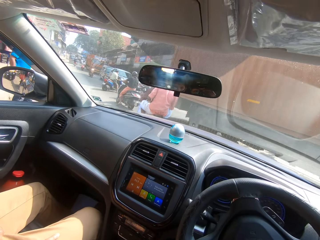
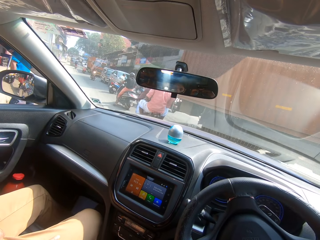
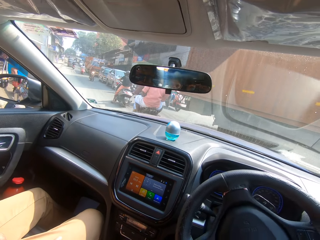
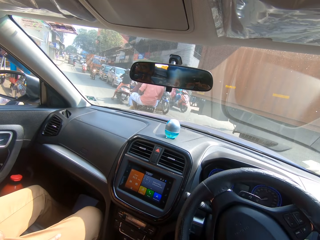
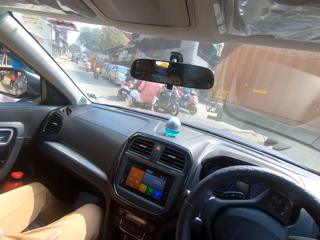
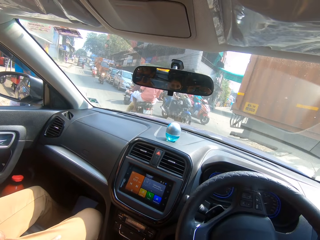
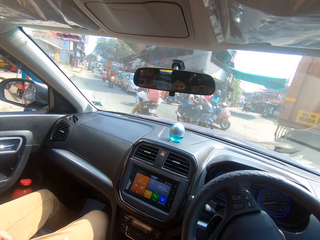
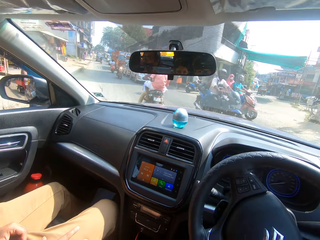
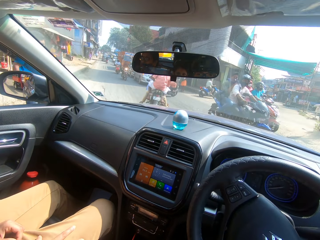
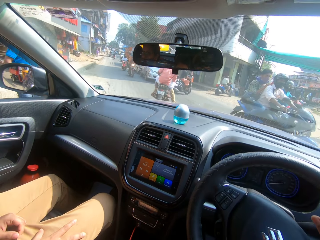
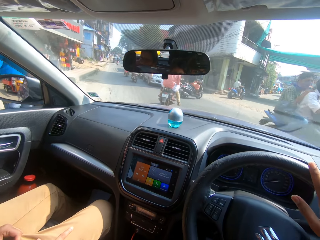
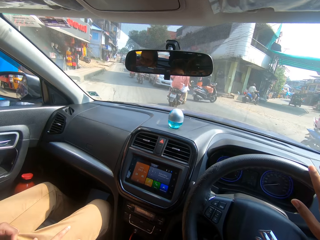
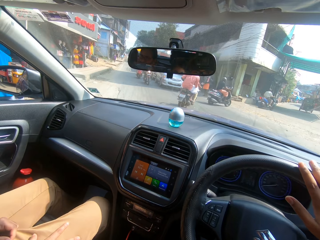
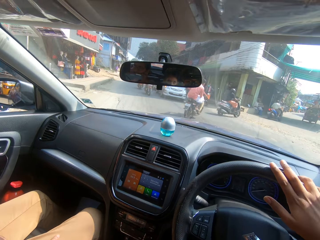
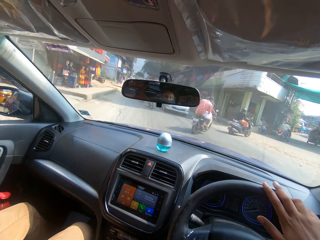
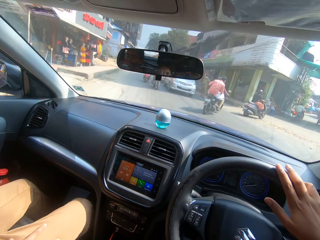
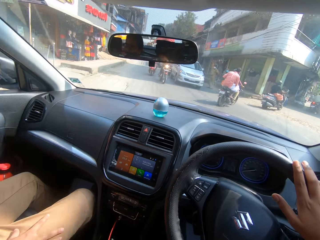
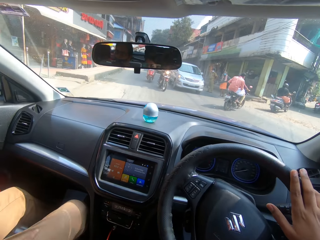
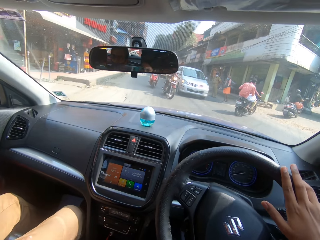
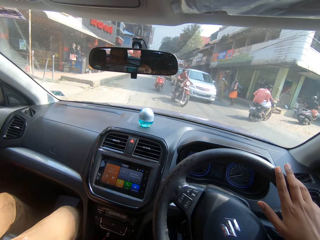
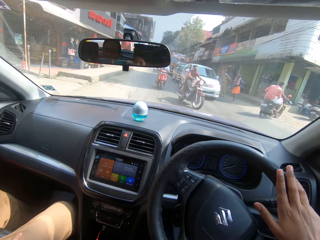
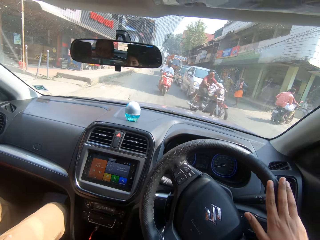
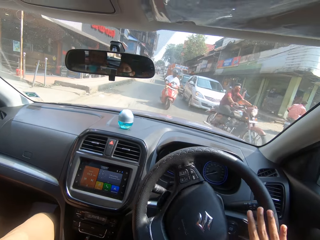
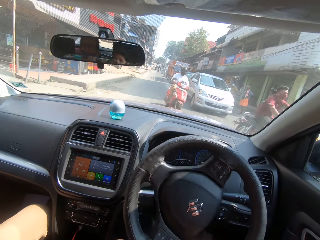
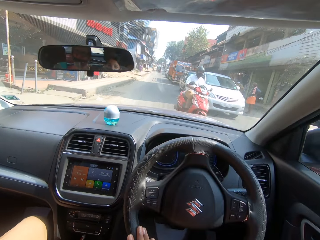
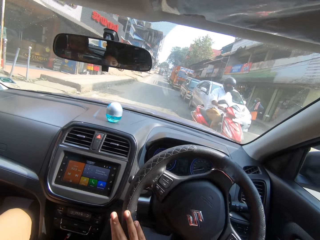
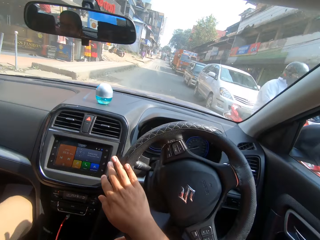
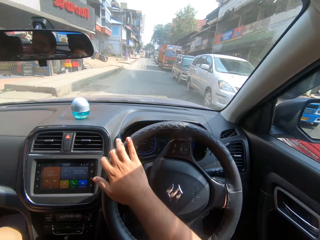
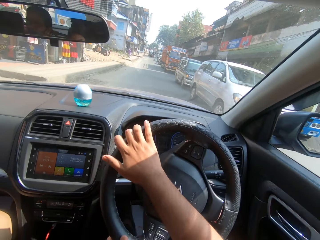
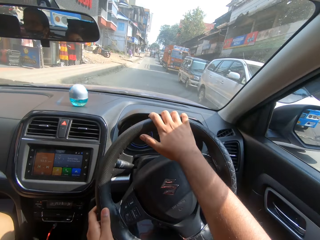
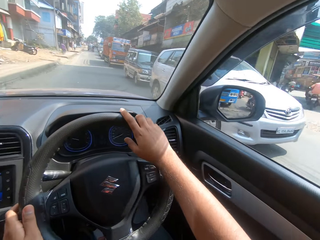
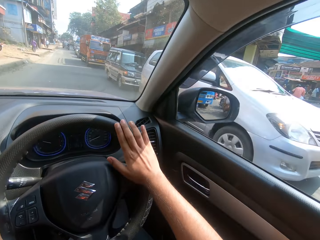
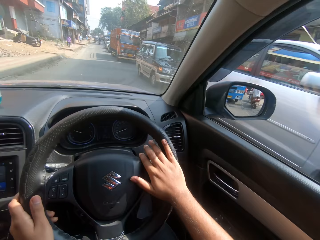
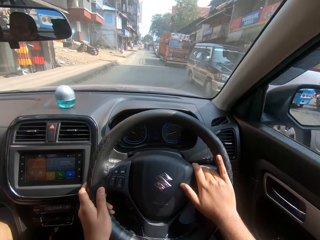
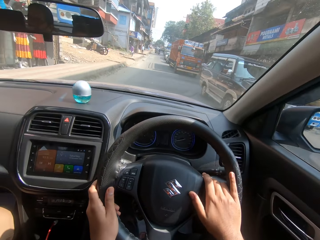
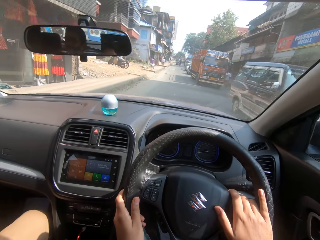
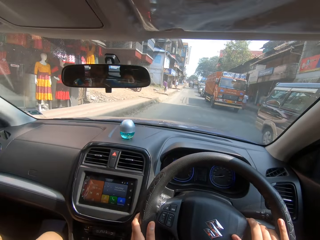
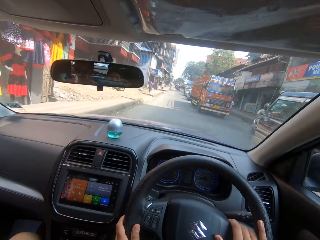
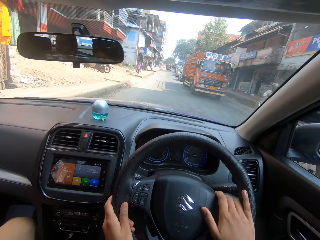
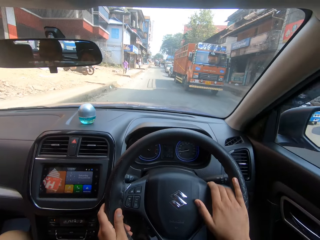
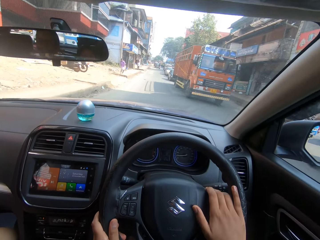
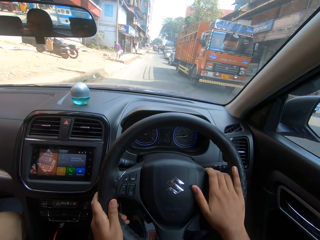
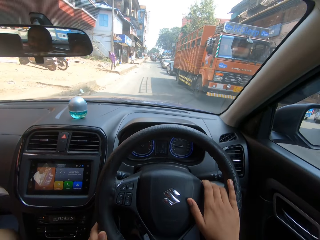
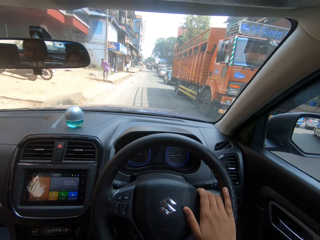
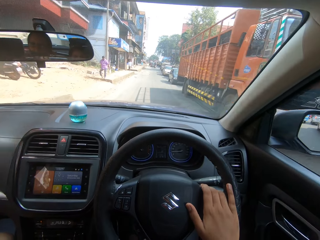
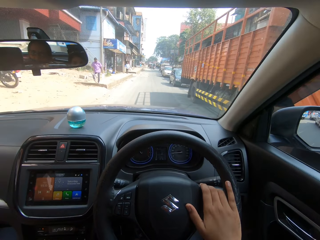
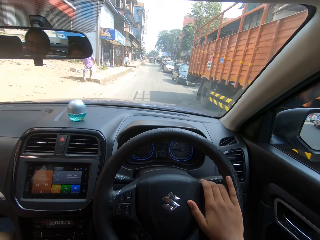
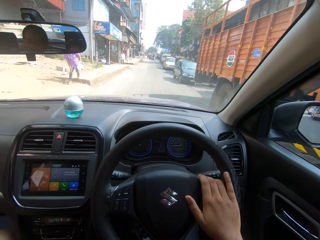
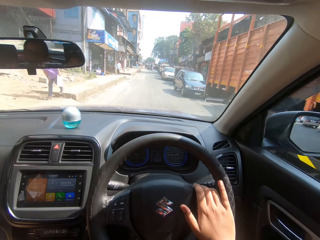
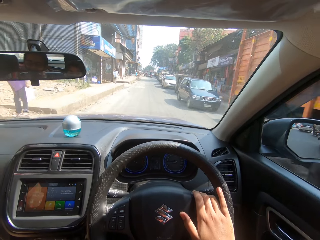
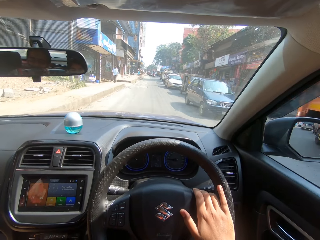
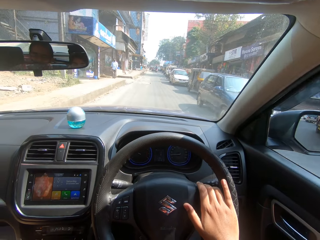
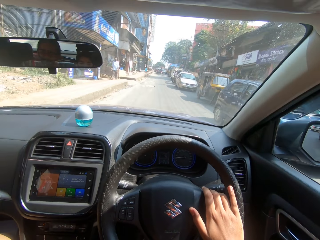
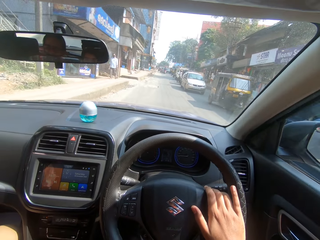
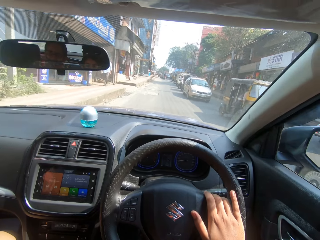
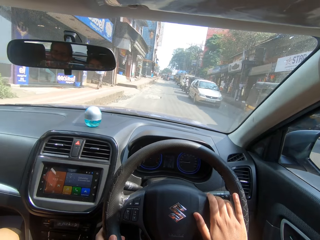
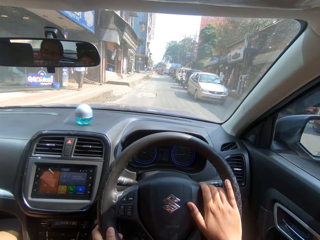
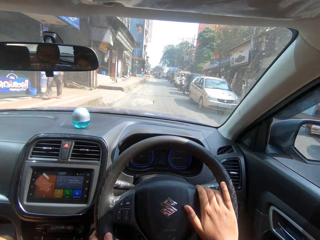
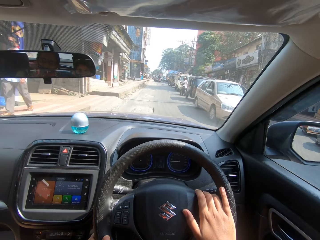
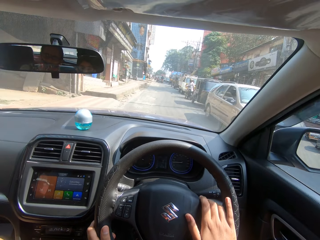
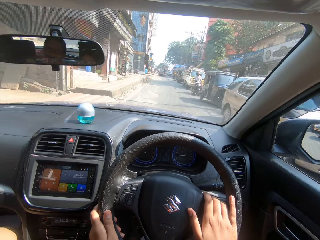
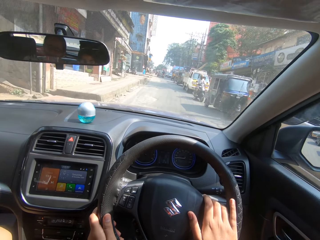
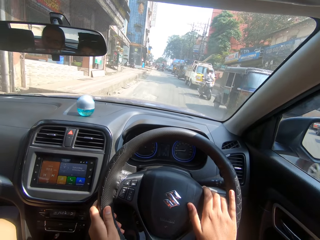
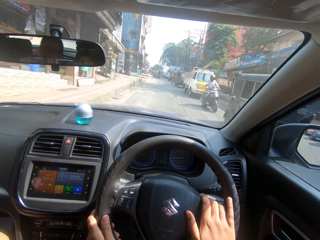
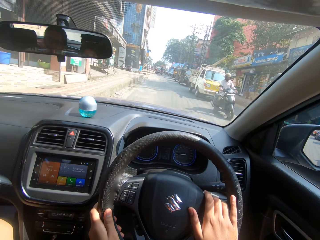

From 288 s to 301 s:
The camera wearer turns the steering wheel in a car. They drive forward the vehicle. They turn the steering wheel in the car. They drive forward the car on the road. They converse in the car. They drive forward the car on the road.

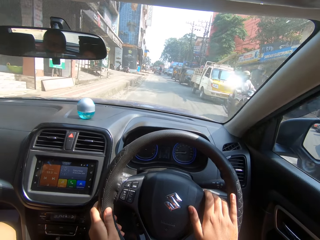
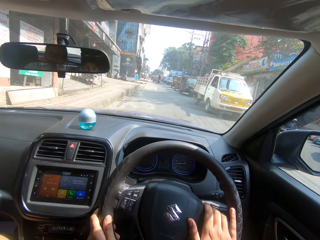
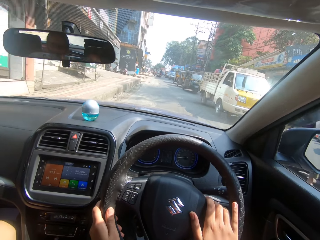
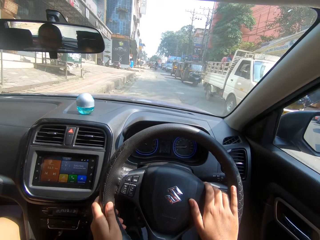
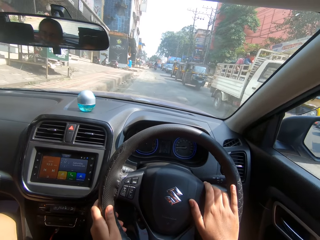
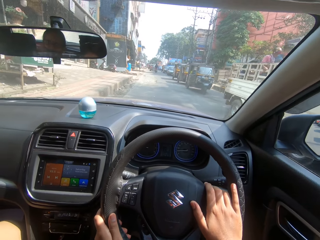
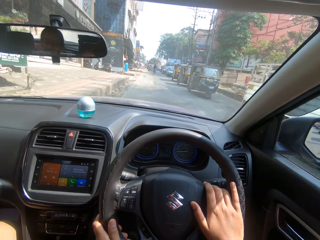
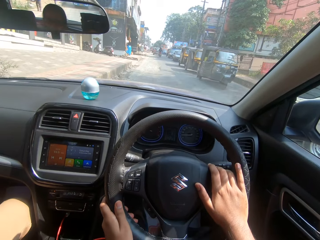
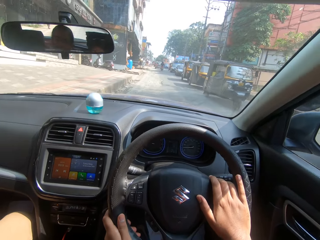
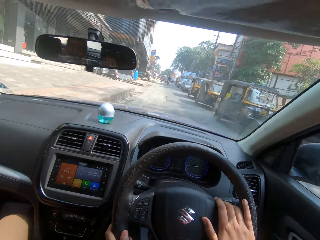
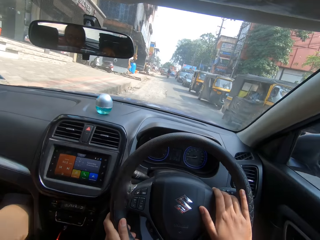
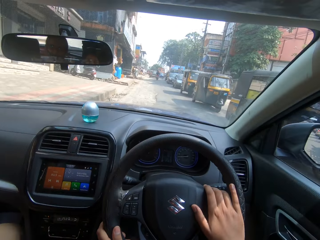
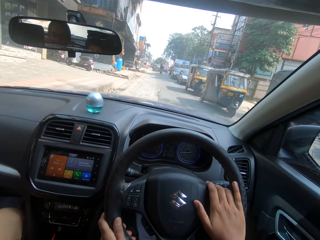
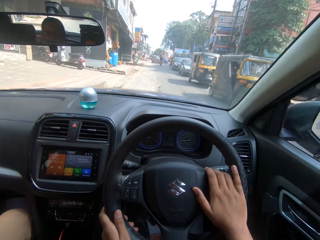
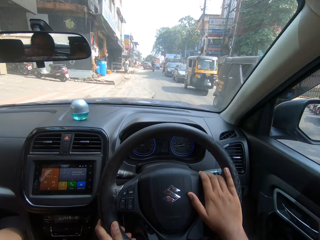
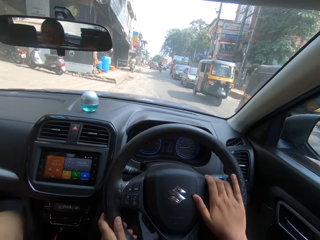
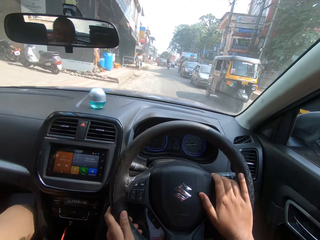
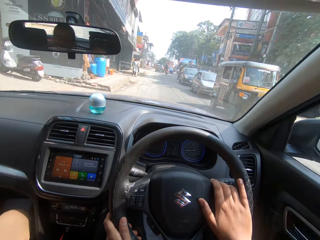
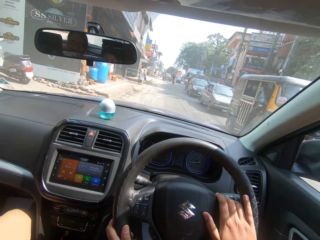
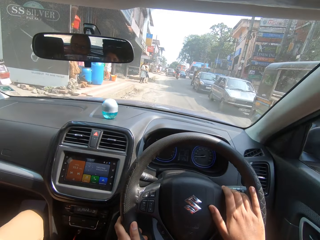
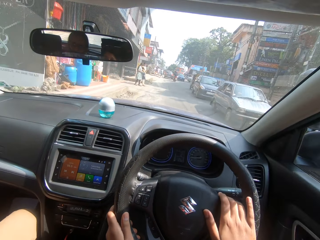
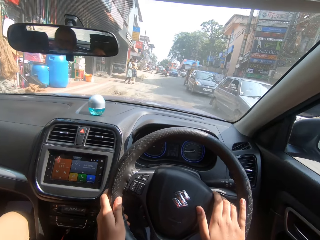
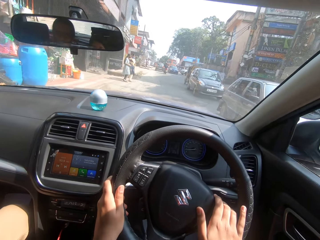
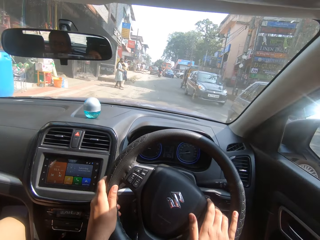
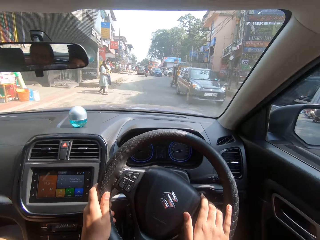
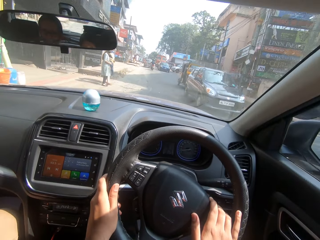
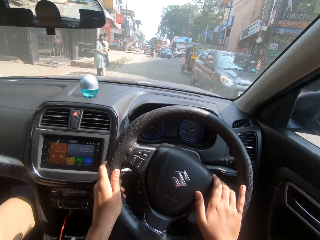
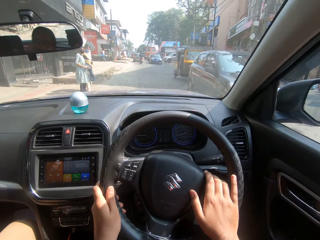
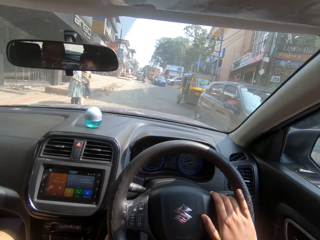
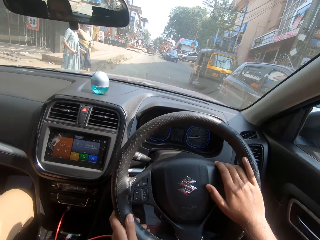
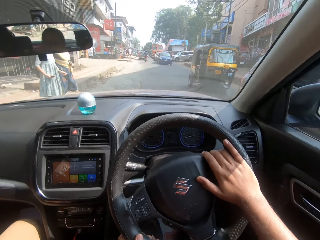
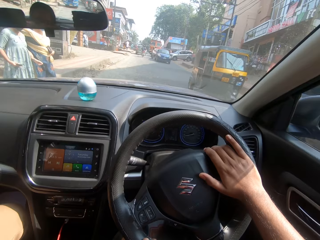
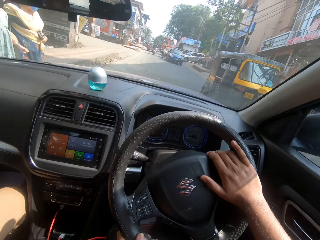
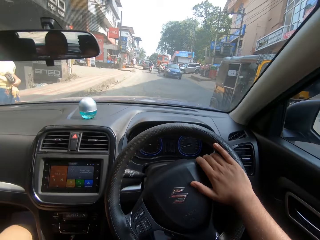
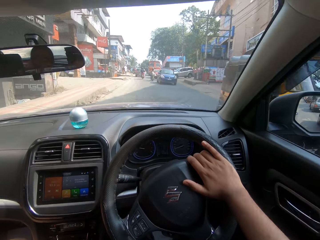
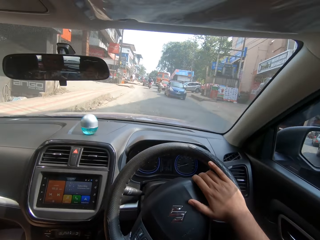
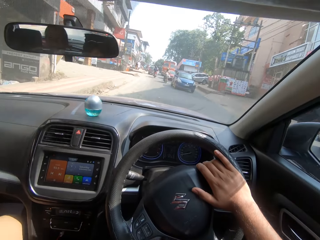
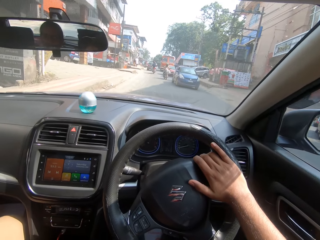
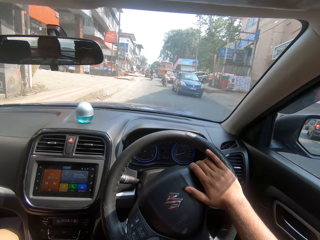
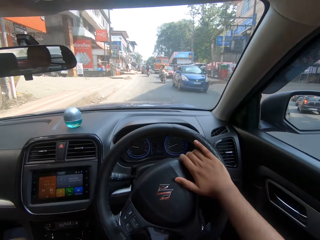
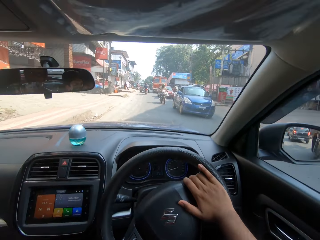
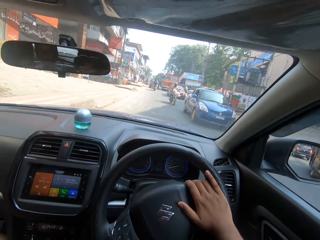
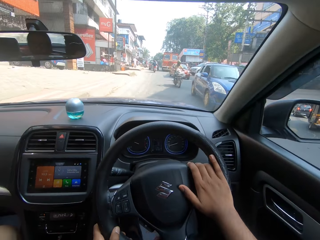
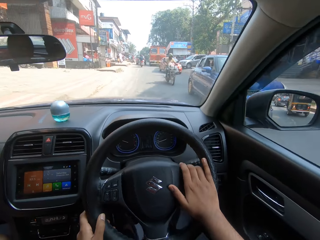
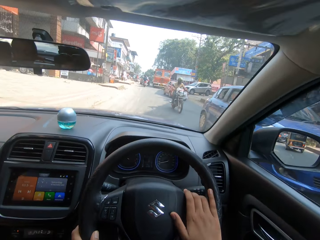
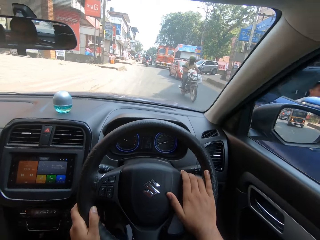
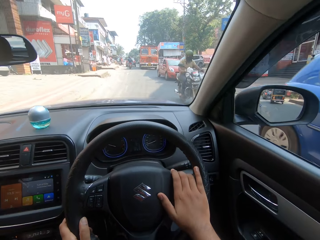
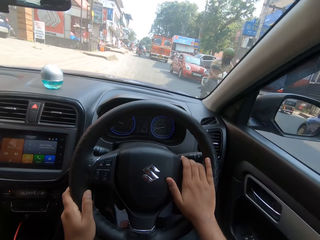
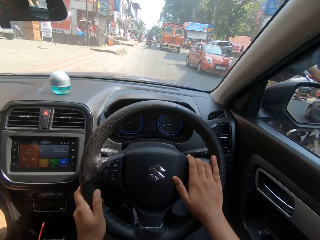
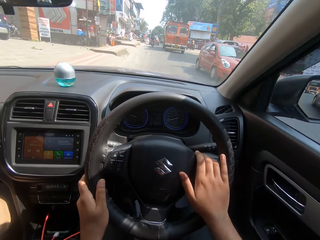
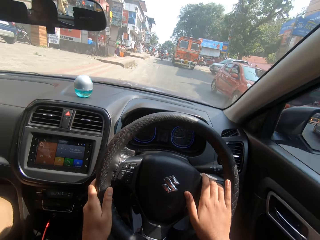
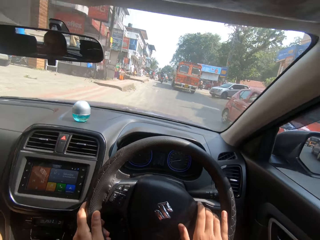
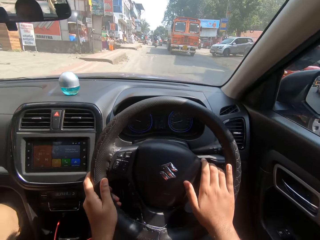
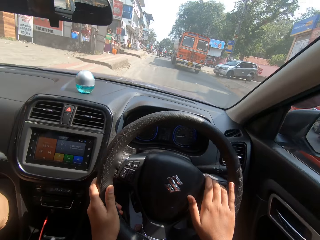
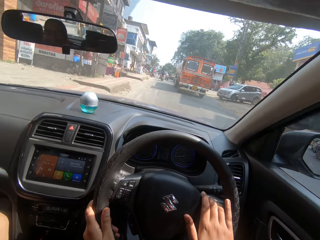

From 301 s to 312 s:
The camera wearer talks to a person in the car. They drive forward the car on the road. They turn the steering wheel in the car. They converse in the car. They turn the steering wheel in the car. They drive forward the car on the road. They converse in the car.
